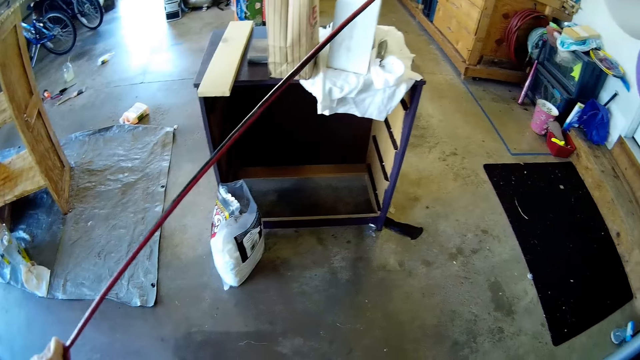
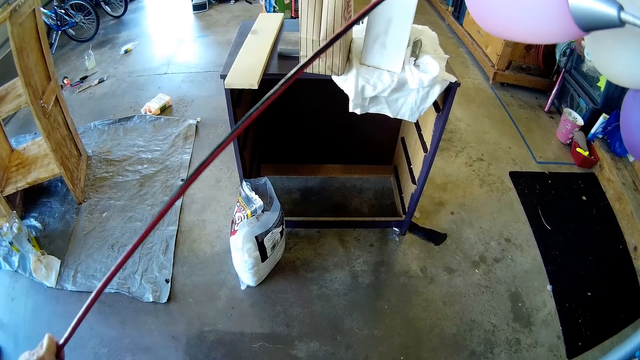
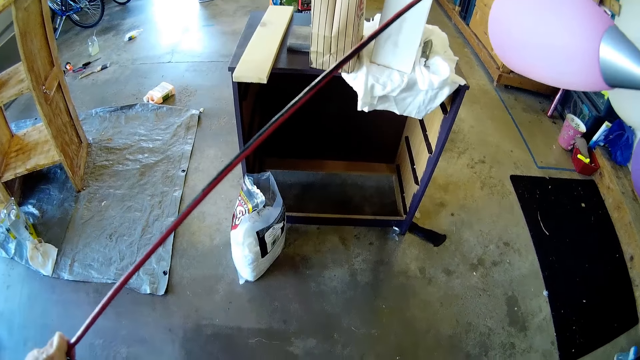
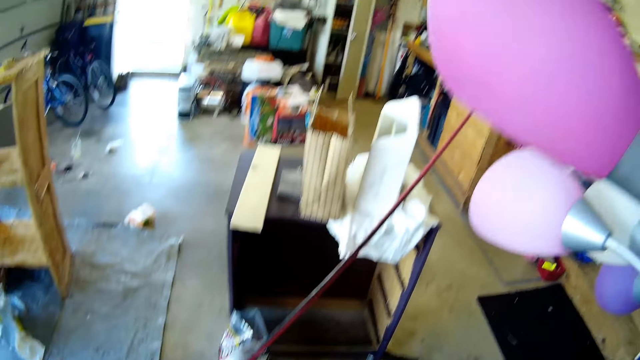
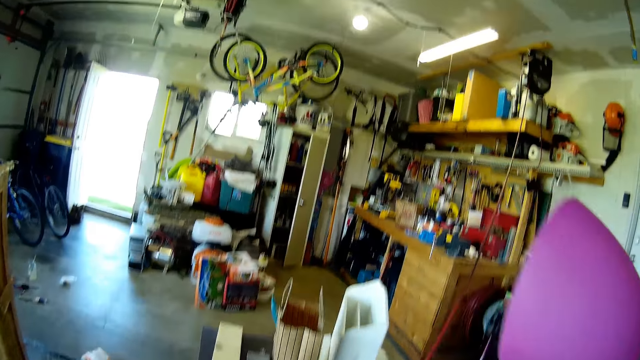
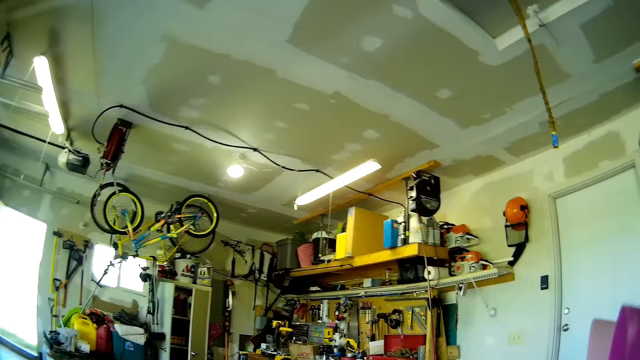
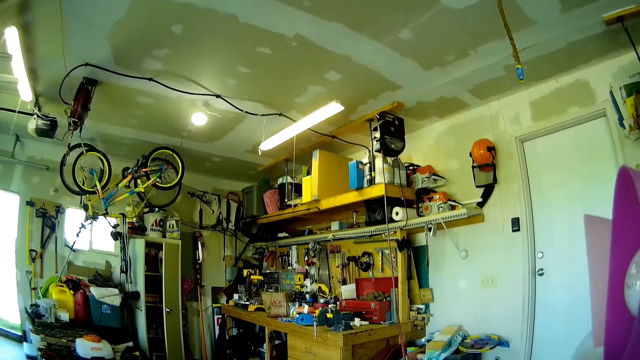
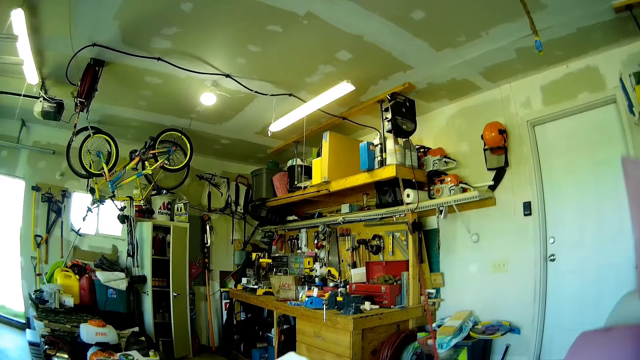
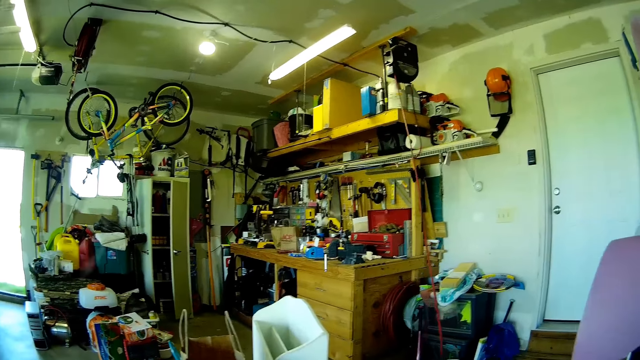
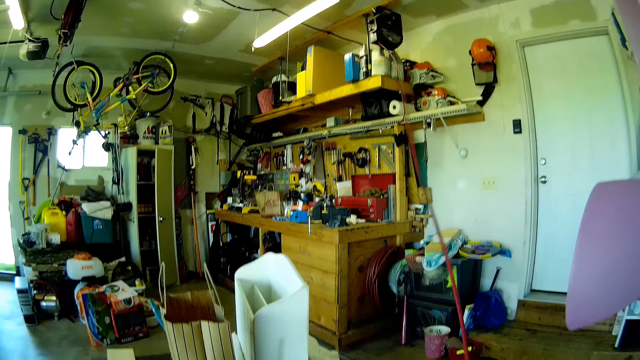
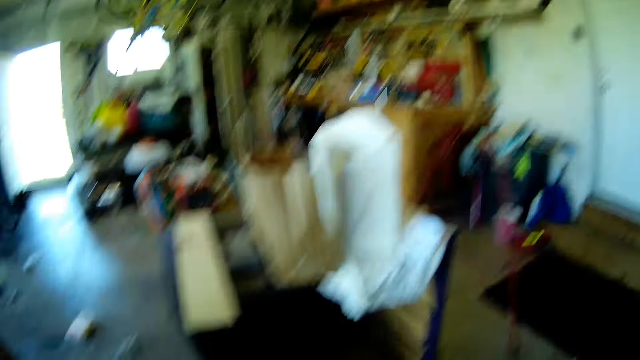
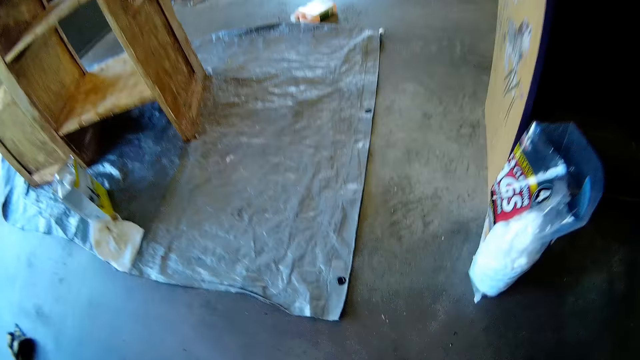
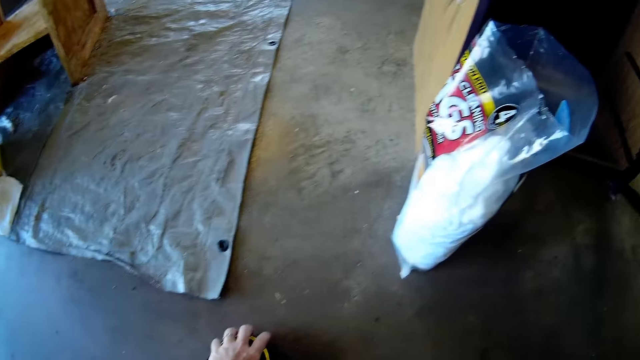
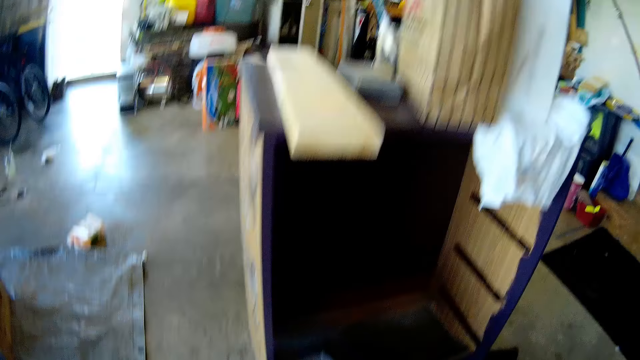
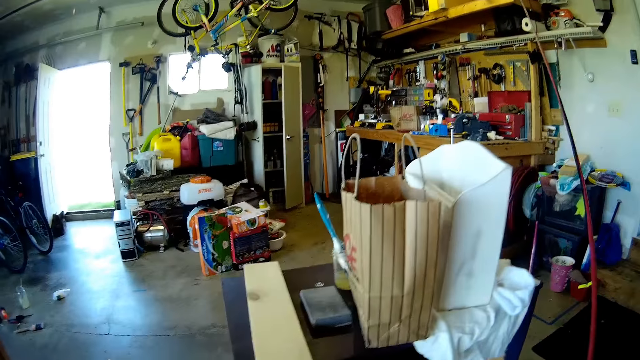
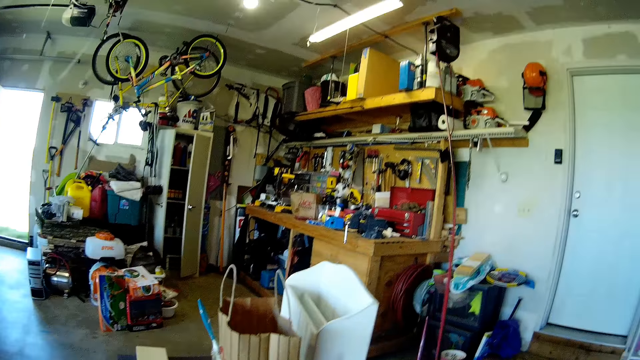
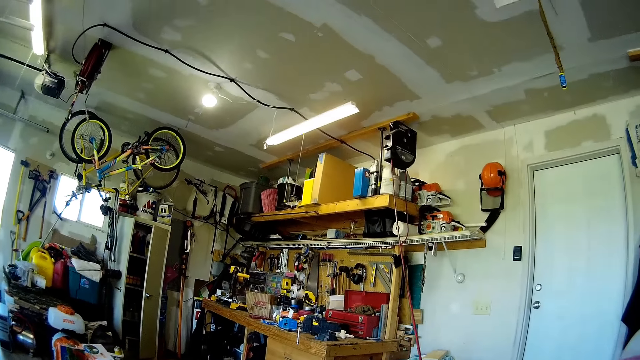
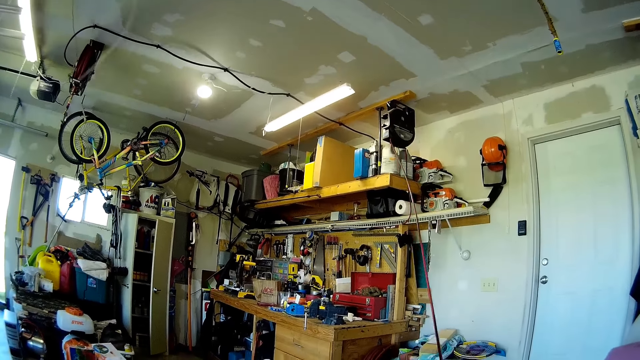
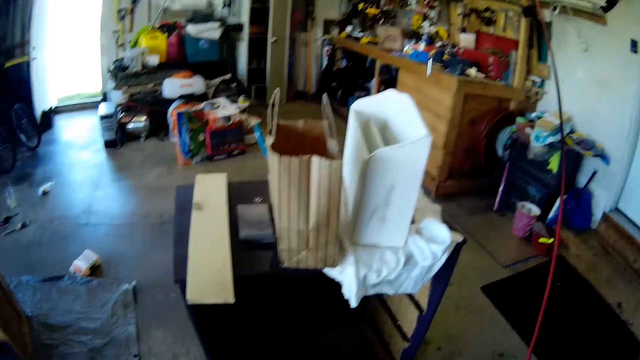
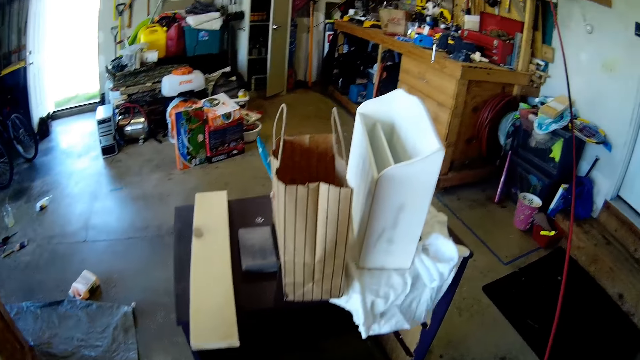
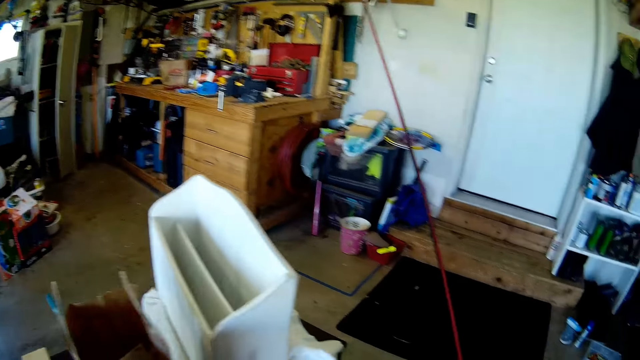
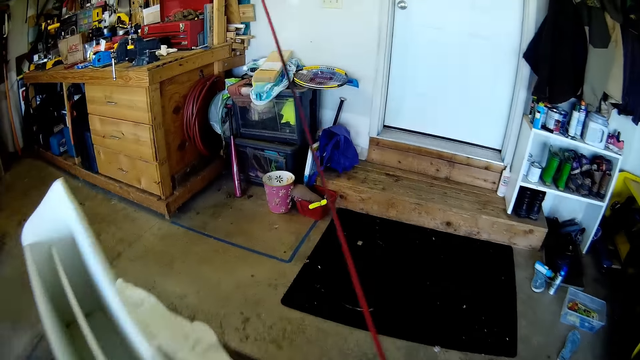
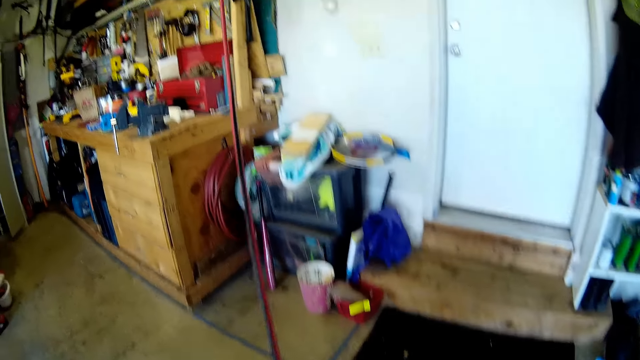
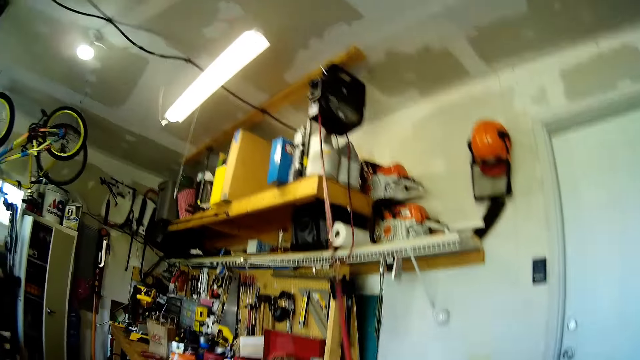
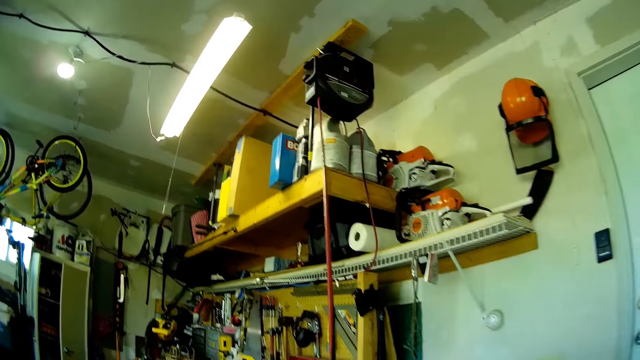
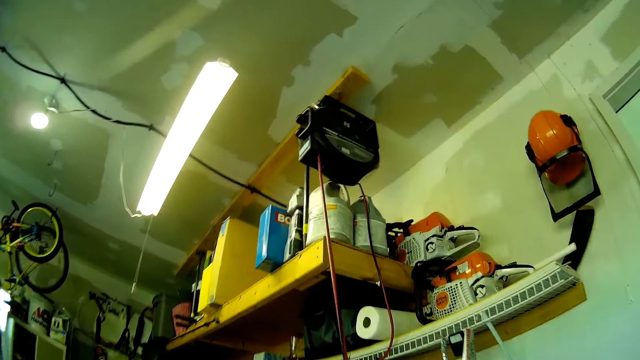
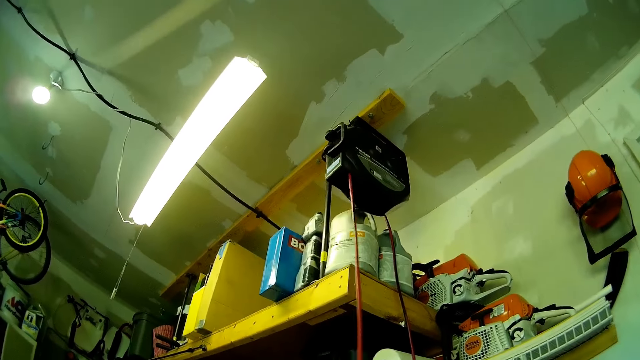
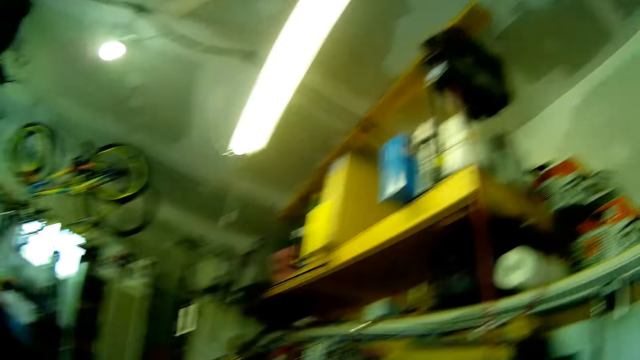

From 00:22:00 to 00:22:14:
The camera wearer pulls a rope. They put a device on the floor. They pull the rope.

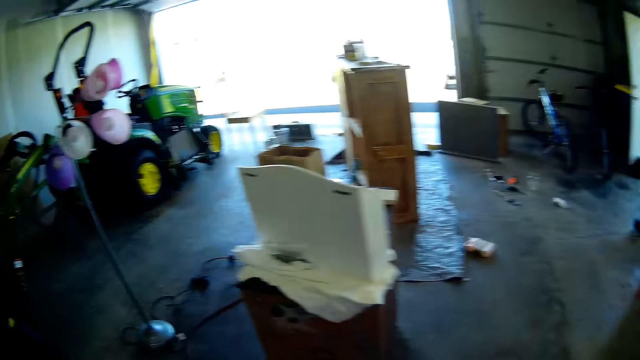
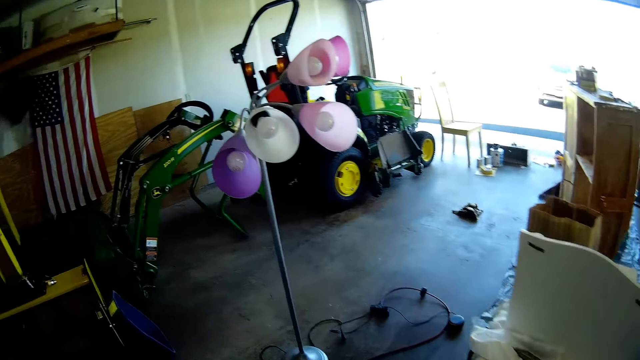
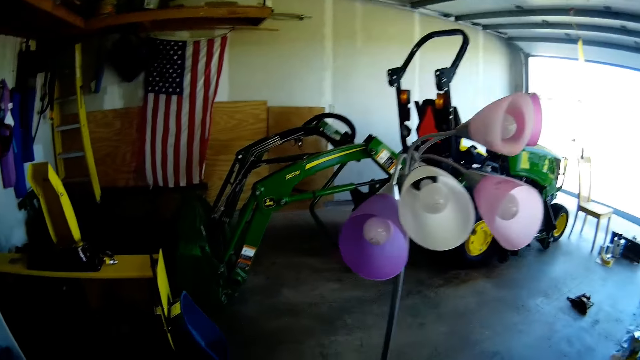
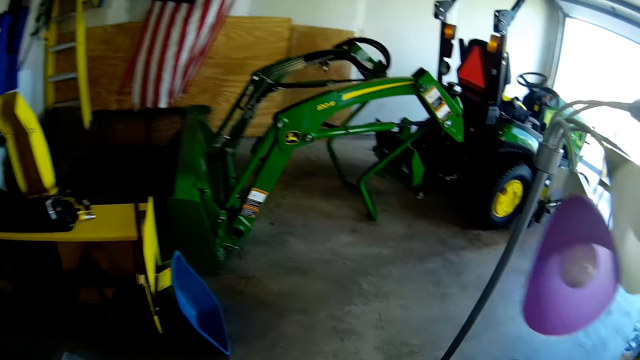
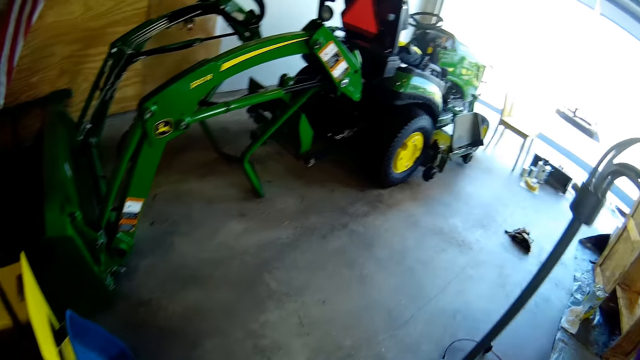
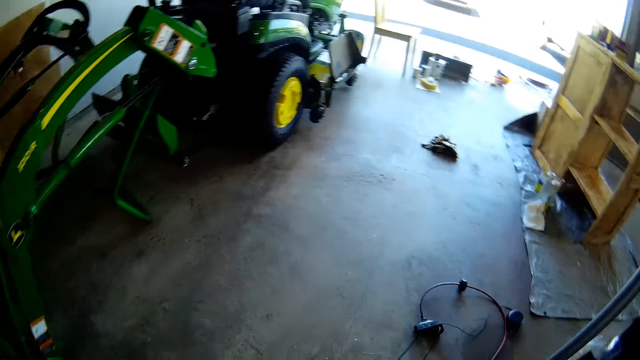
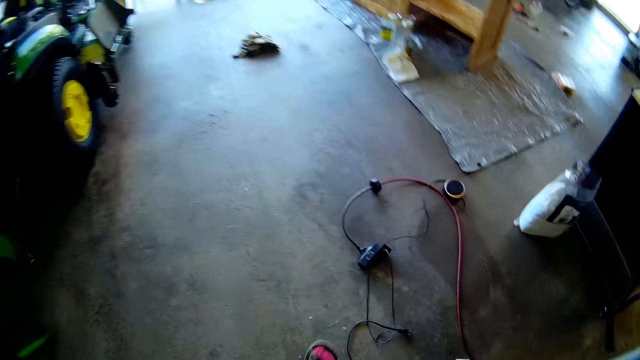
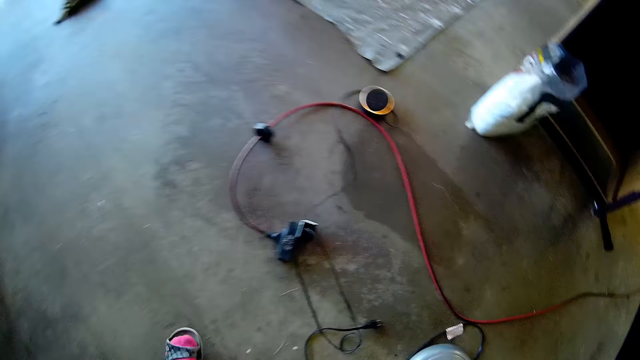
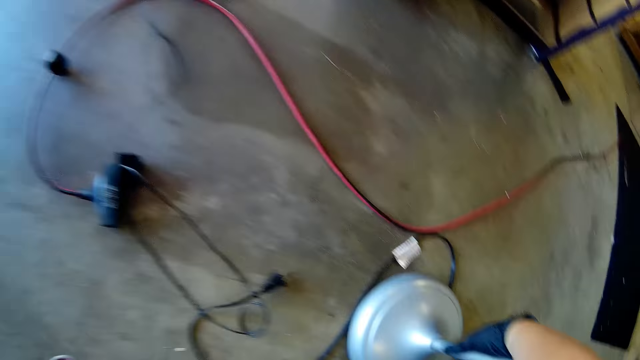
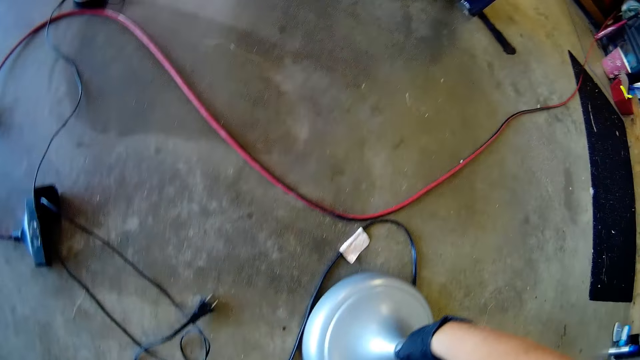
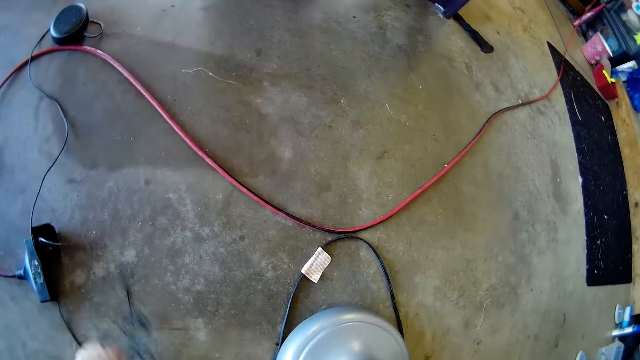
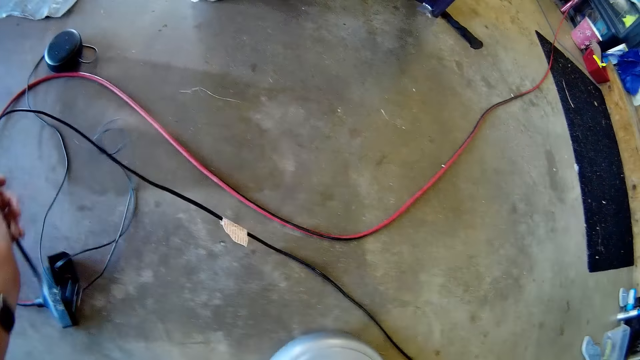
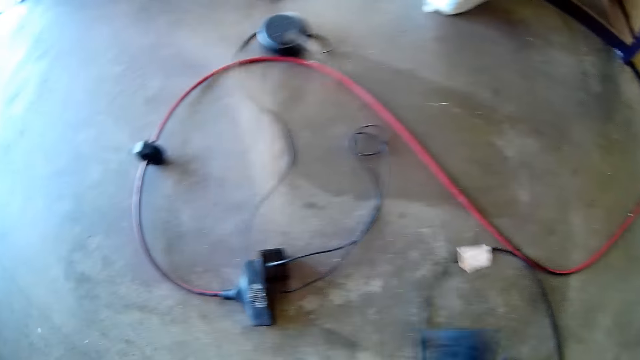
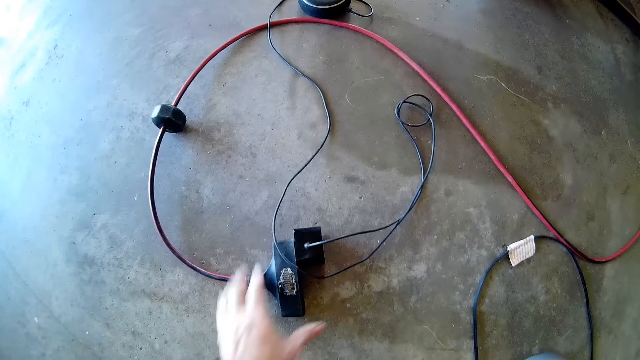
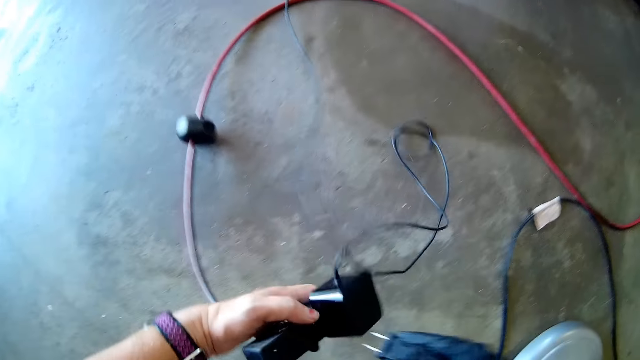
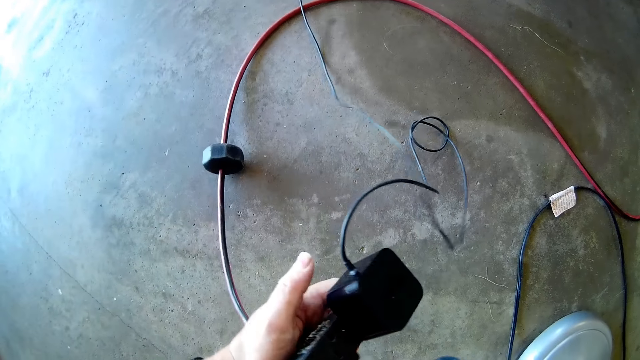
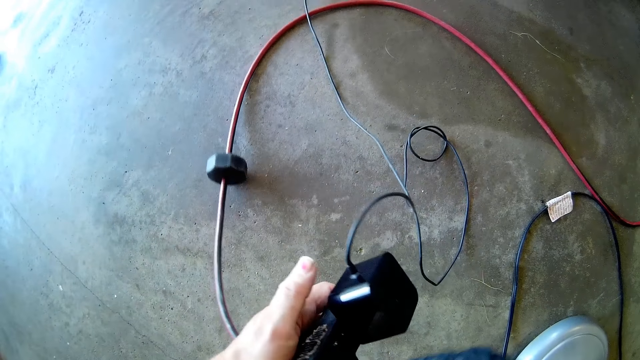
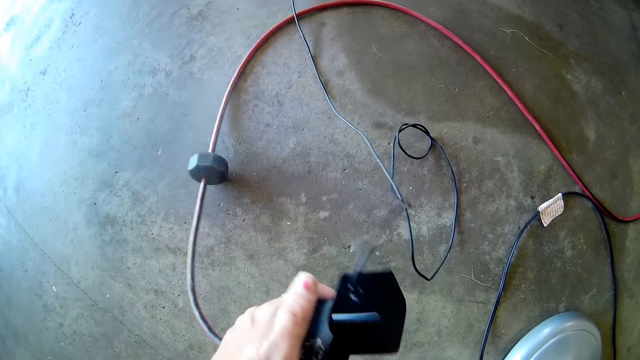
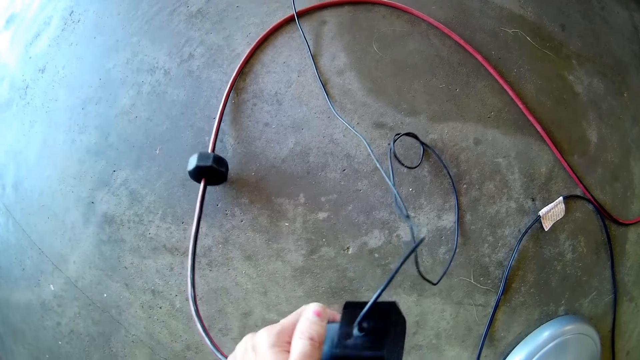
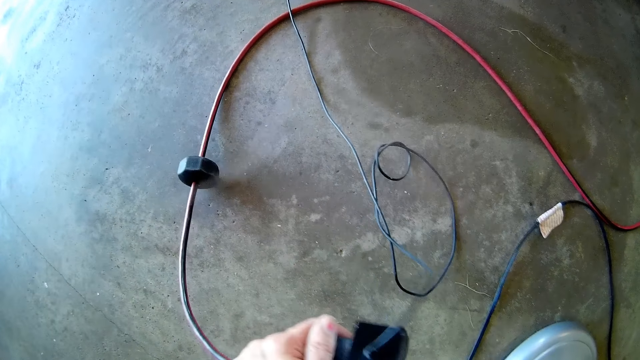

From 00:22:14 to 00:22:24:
The camera wearer walks around the garage. They move some cables. They move the light lamp stand on the floor. They pick a cable. They pick the light lamp stand battery. They connect the cable to the battery.
